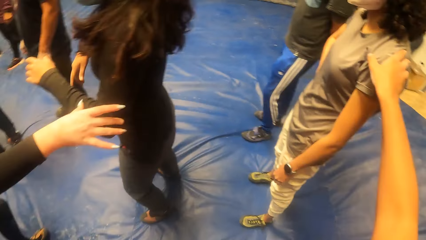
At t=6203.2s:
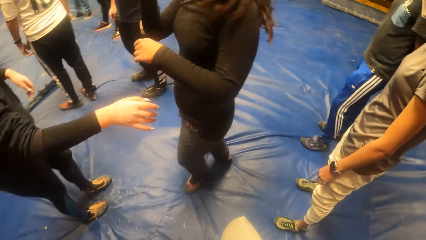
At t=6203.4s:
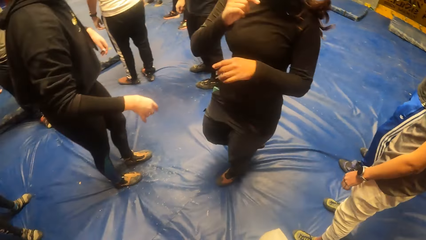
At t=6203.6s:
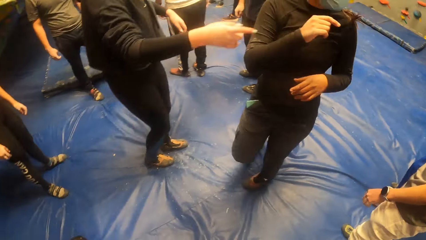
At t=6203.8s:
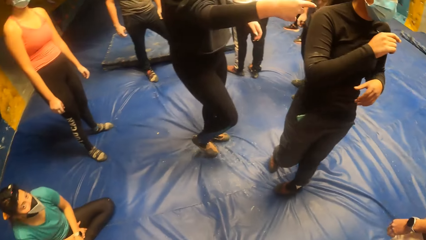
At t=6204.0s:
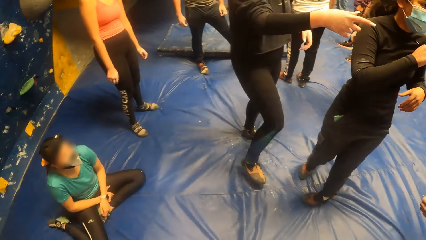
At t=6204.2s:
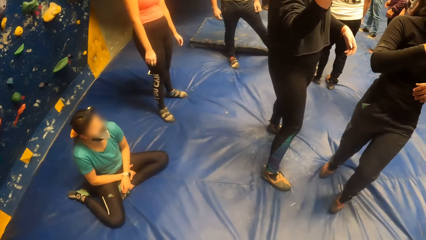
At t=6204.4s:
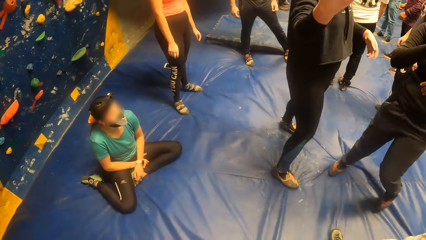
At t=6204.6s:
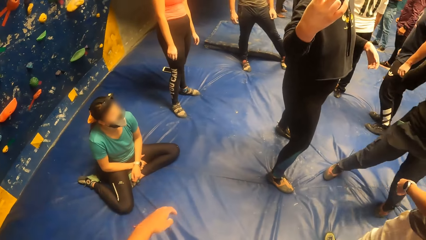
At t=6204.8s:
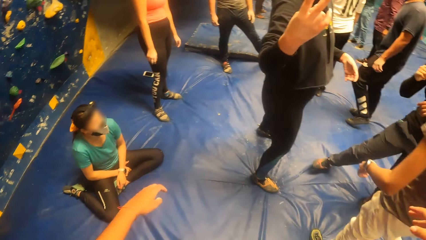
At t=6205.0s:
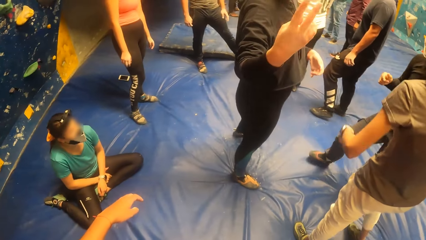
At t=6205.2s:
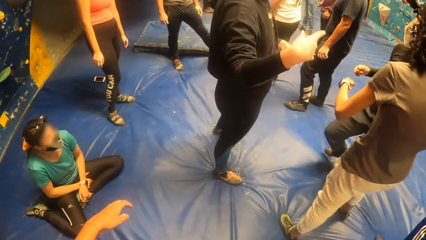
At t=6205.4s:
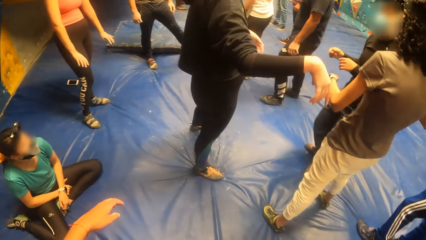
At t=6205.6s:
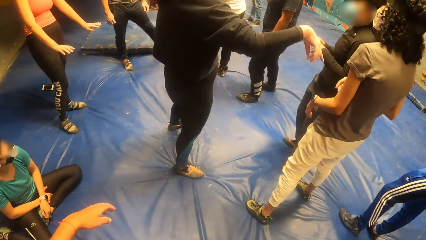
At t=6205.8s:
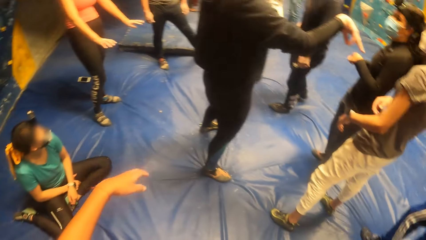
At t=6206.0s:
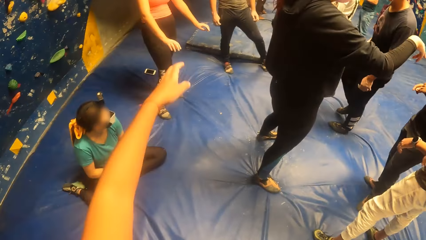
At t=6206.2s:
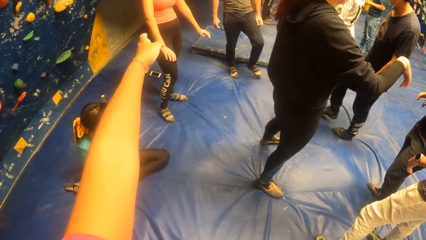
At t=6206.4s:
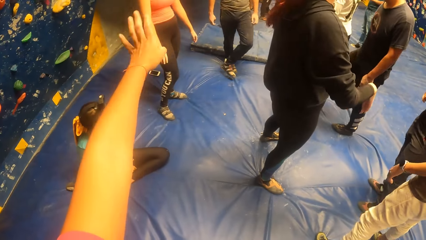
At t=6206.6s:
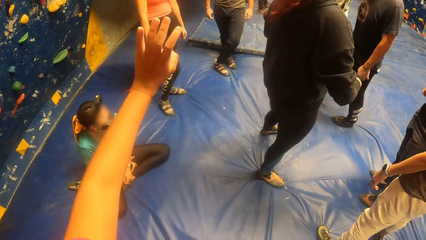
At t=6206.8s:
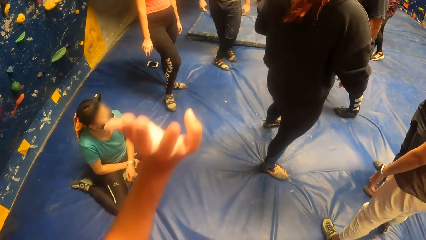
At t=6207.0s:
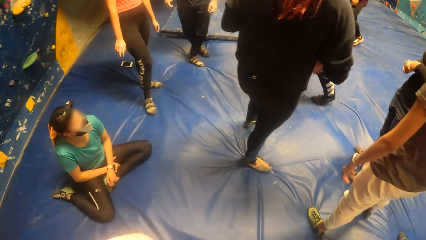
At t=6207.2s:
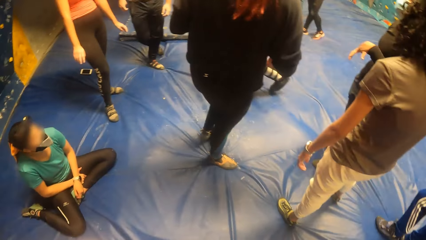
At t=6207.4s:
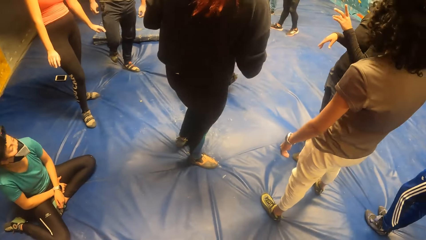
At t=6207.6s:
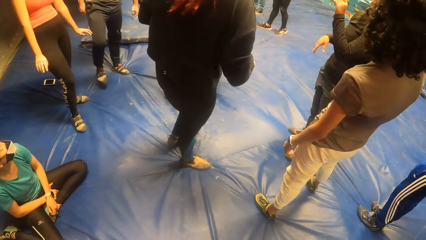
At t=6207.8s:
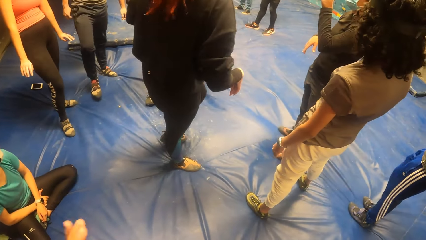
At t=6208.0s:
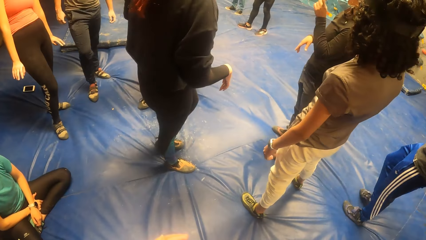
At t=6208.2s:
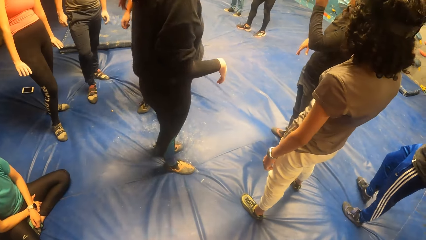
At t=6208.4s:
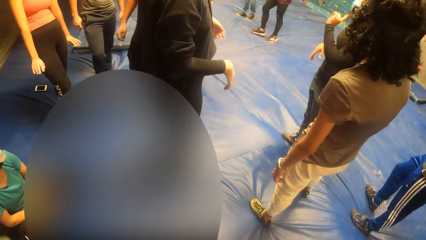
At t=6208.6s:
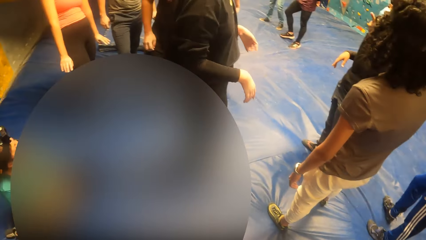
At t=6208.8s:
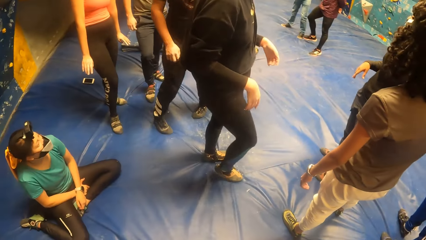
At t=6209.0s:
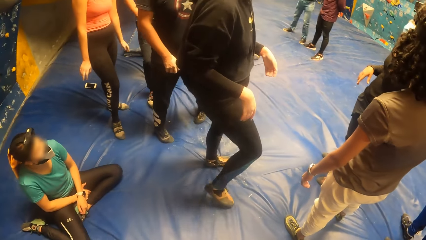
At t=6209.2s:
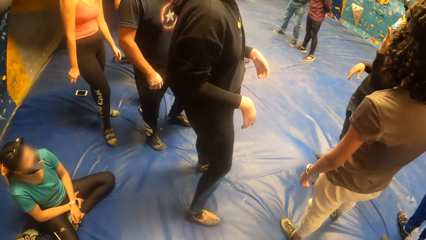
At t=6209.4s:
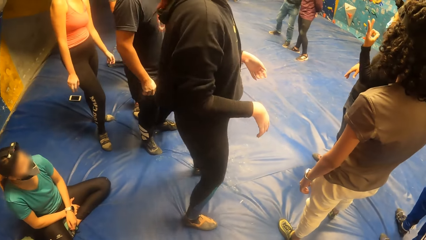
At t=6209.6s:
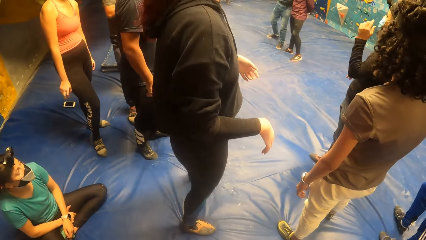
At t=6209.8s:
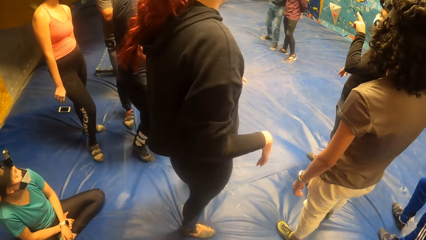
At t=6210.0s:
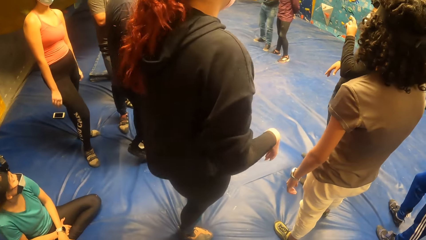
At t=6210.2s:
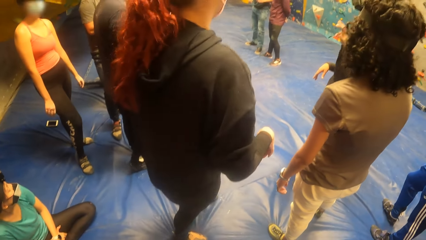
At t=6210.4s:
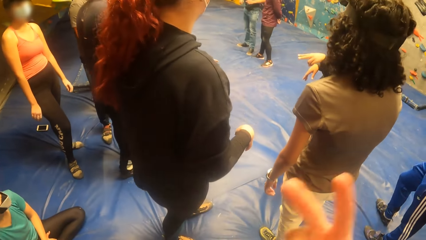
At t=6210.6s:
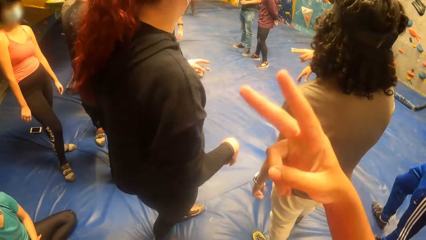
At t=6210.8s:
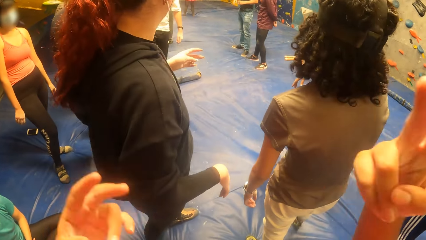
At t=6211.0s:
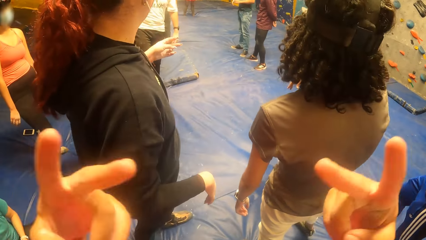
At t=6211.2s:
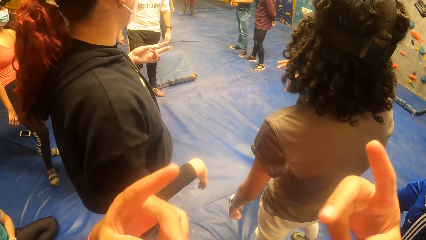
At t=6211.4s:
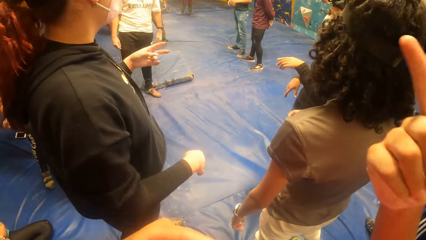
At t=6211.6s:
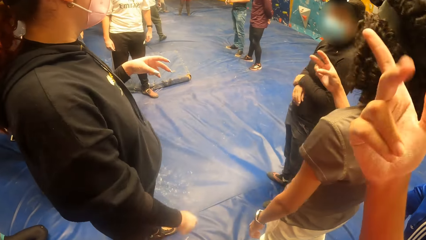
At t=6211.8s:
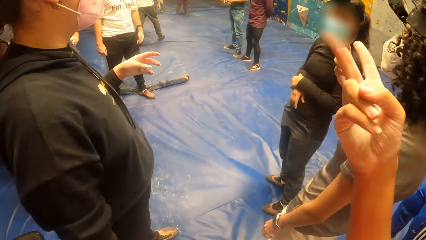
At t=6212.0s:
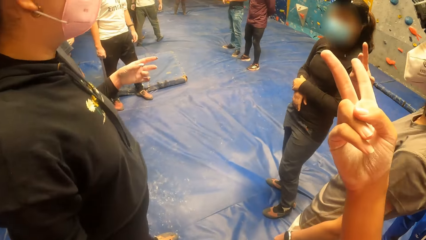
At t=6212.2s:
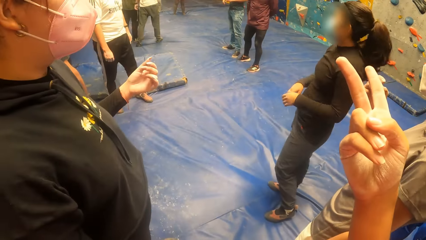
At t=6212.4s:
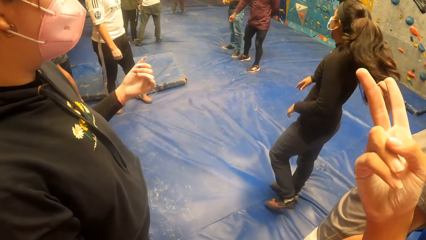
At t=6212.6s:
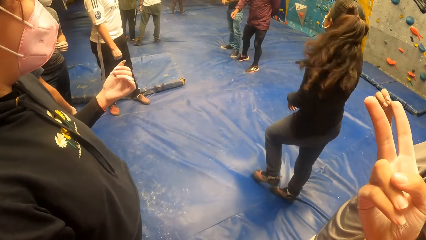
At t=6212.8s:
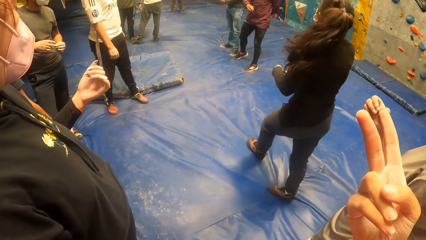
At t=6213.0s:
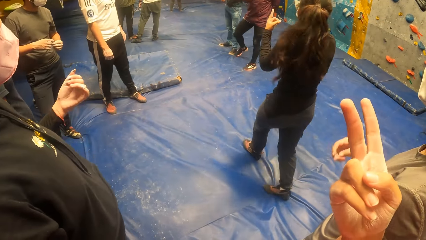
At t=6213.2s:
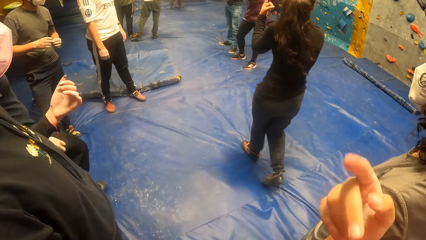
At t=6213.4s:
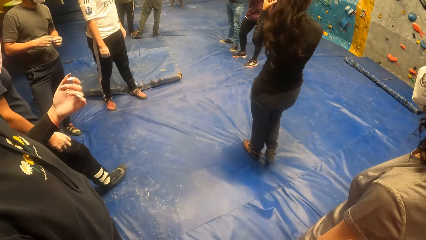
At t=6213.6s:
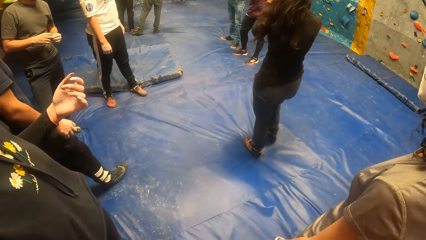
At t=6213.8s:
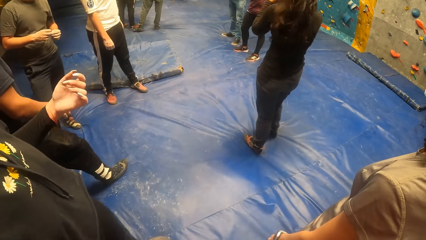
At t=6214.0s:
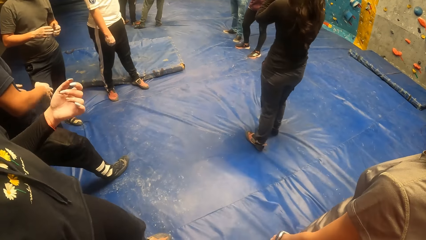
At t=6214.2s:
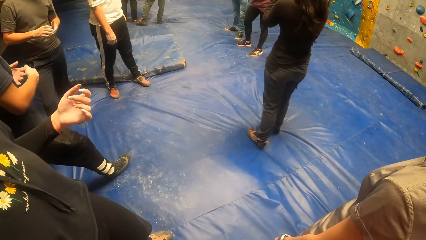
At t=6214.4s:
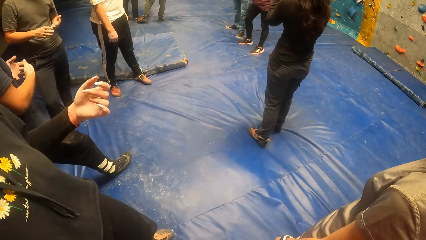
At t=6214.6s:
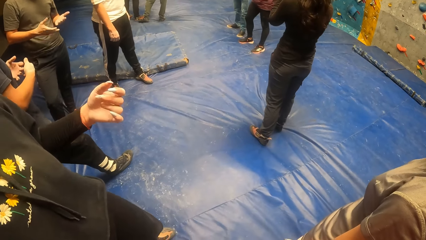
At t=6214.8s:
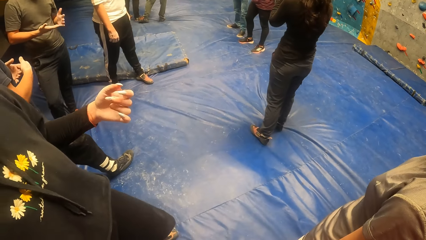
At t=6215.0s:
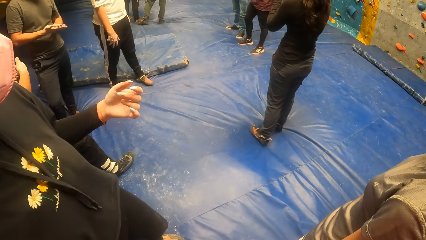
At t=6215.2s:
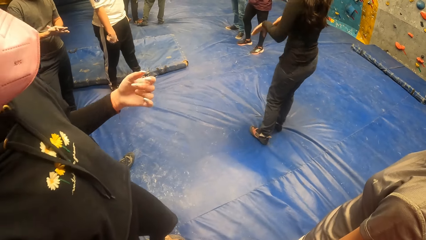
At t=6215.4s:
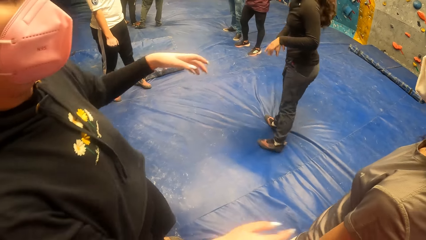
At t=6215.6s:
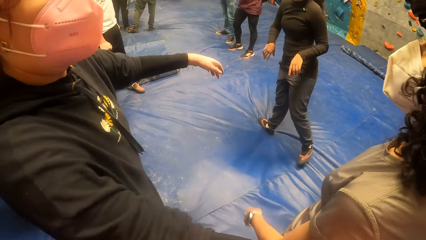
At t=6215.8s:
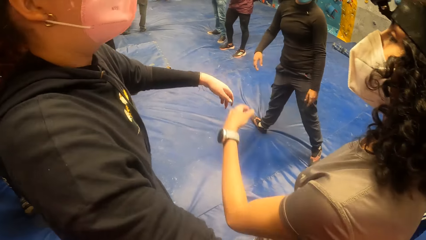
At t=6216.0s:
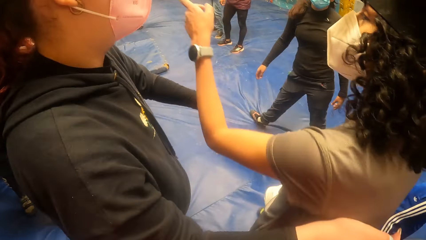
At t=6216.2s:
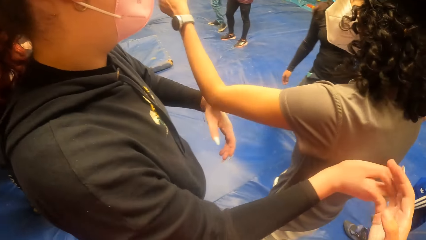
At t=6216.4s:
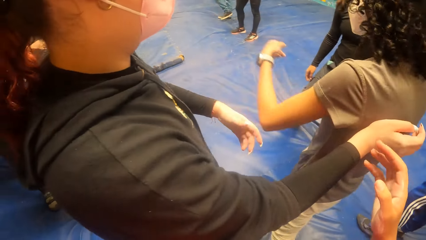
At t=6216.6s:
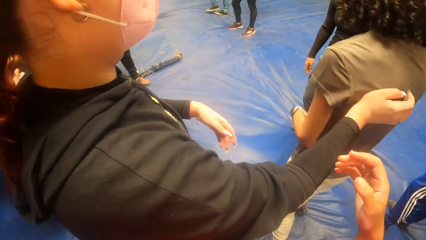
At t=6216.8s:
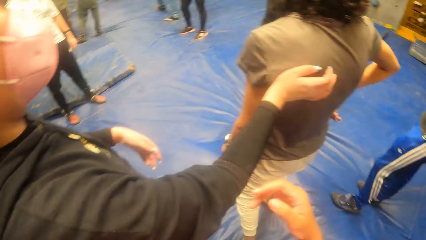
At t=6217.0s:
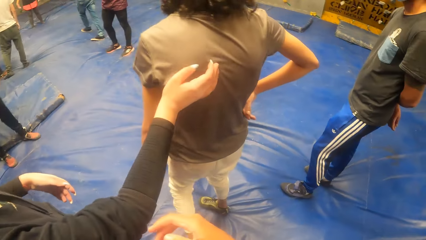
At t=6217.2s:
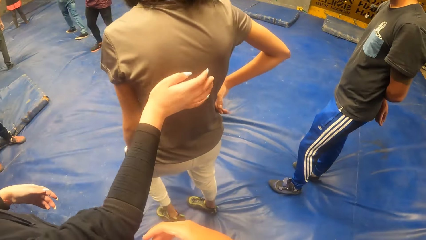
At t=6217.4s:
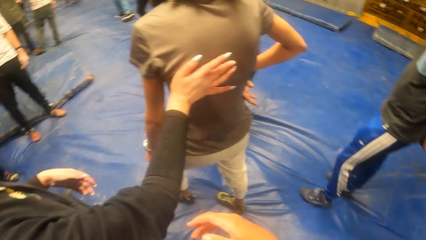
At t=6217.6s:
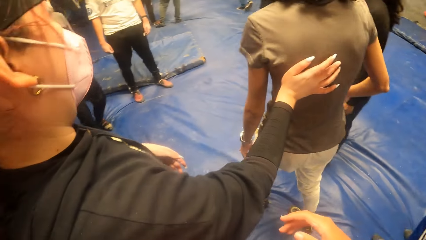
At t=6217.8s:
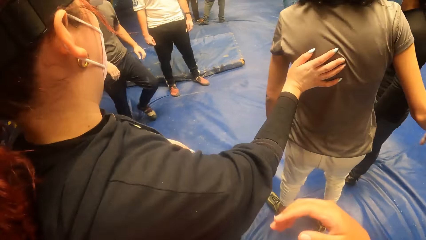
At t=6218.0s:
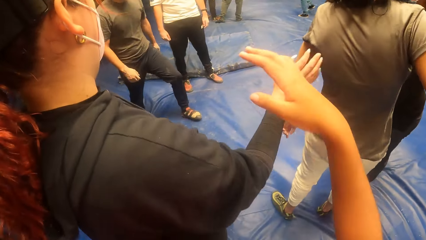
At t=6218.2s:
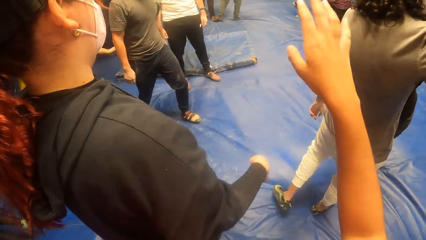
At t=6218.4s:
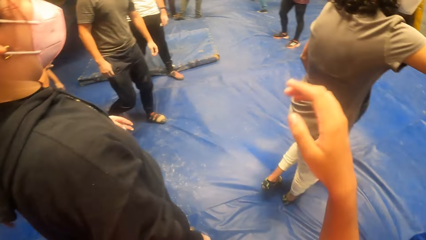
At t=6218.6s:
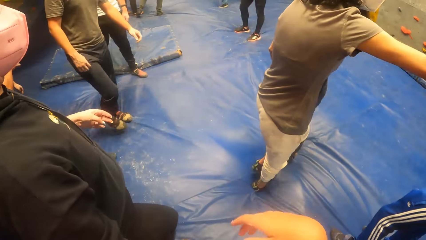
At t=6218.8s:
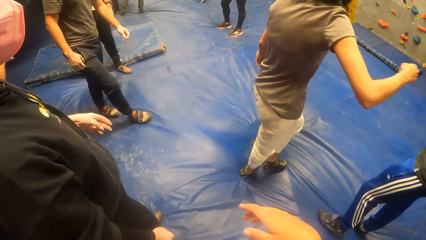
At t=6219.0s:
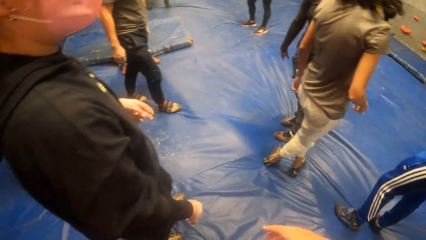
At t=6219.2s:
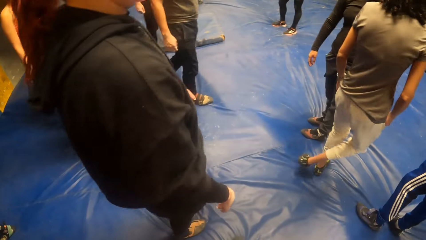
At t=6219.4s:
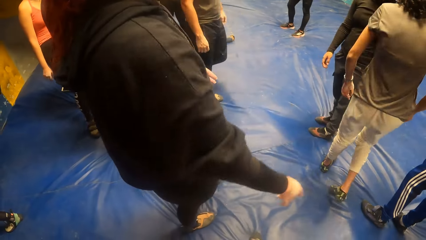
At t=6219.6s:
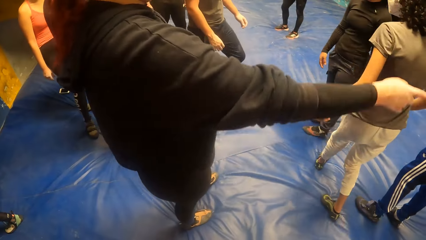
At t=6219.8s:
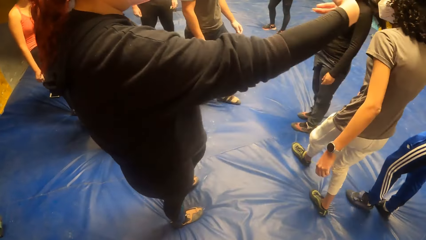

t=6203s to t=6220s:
The camera wearer puts their right hand on the shoulder of a woman. They look around. They raise their left hand. They gesticulate with both their hands. They raise both their hands. They point up. They look around. Another woman guides the first woman with her right hand on her back. The camera wearer lifts their hand up. They lift their hand up again.
